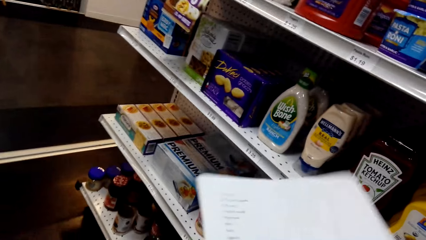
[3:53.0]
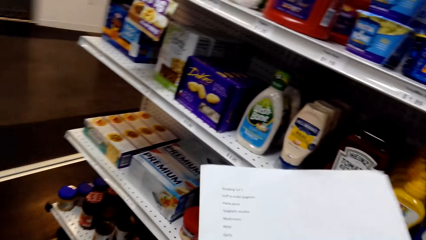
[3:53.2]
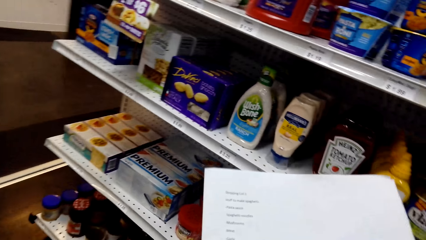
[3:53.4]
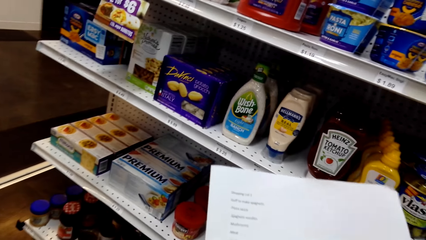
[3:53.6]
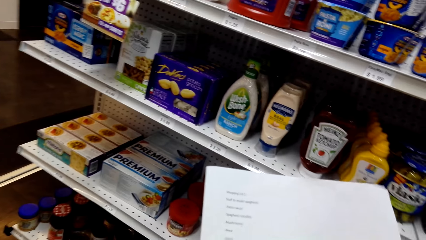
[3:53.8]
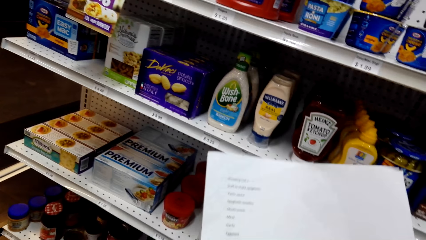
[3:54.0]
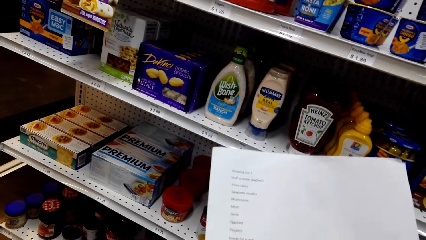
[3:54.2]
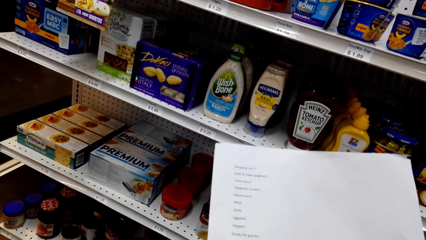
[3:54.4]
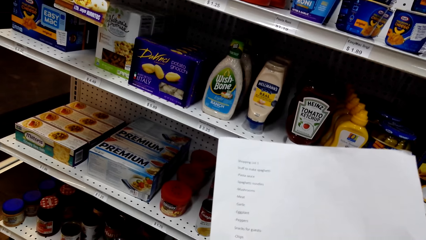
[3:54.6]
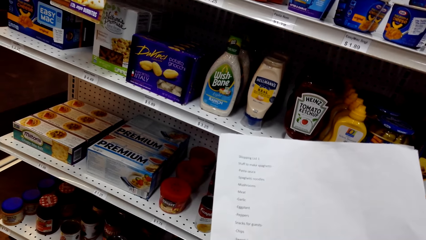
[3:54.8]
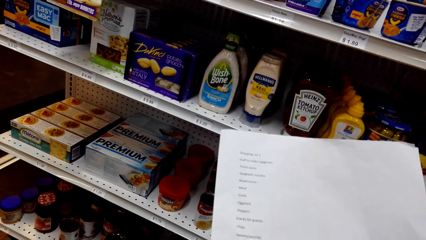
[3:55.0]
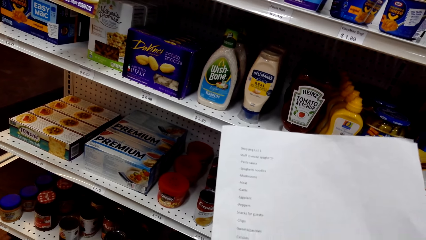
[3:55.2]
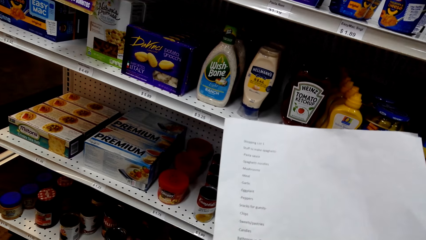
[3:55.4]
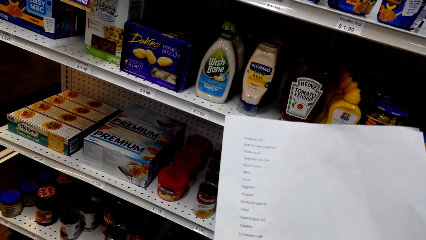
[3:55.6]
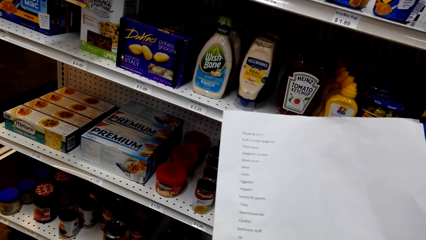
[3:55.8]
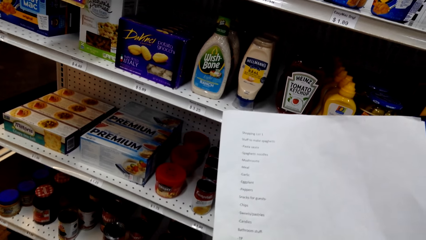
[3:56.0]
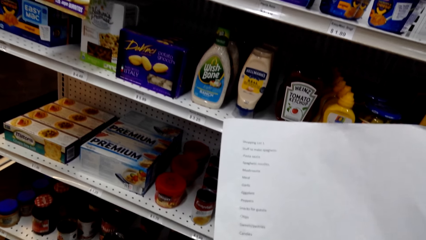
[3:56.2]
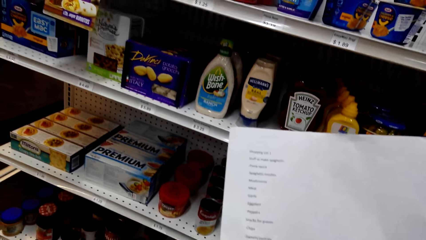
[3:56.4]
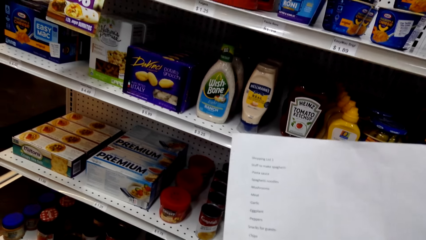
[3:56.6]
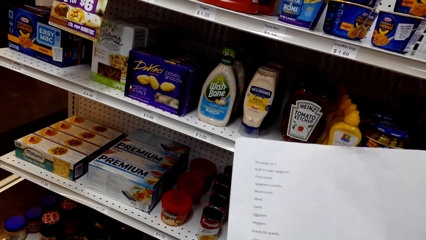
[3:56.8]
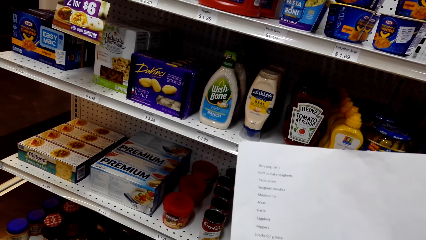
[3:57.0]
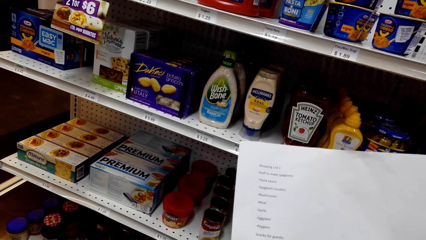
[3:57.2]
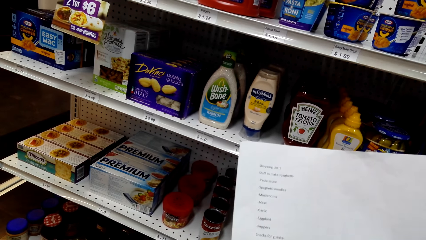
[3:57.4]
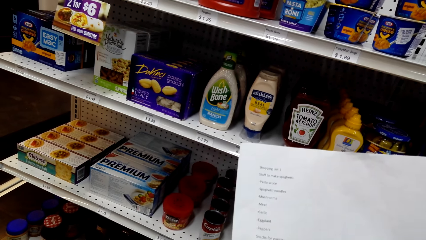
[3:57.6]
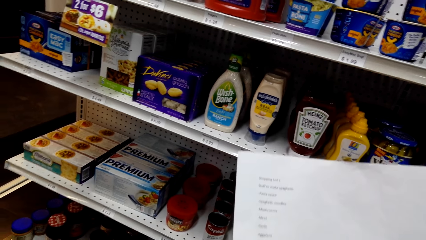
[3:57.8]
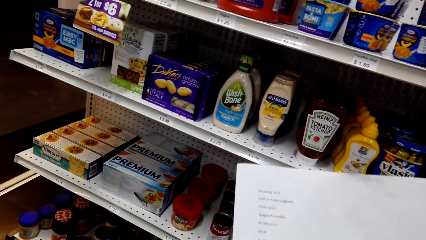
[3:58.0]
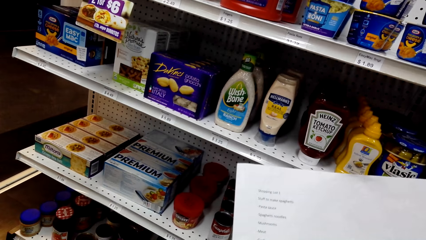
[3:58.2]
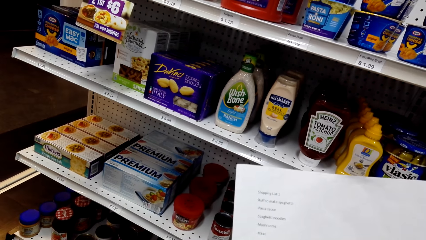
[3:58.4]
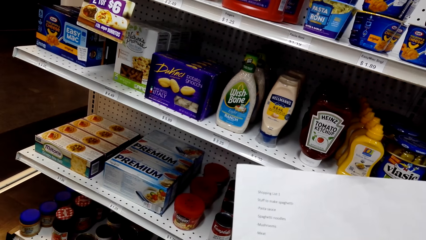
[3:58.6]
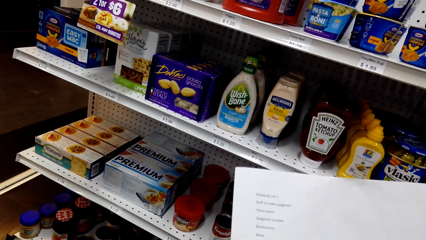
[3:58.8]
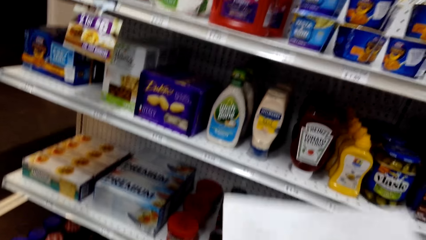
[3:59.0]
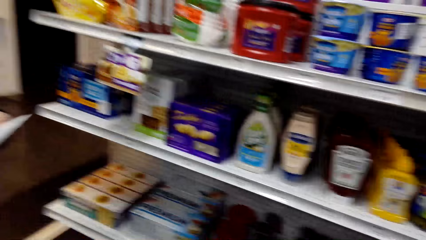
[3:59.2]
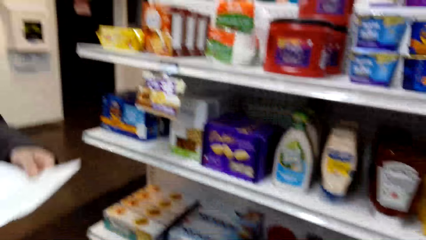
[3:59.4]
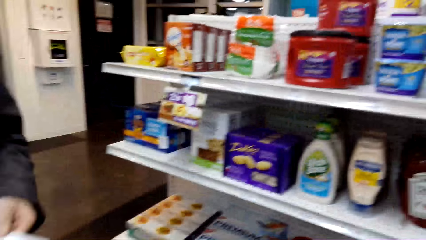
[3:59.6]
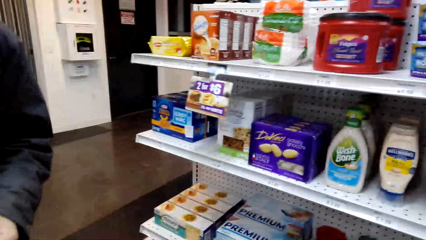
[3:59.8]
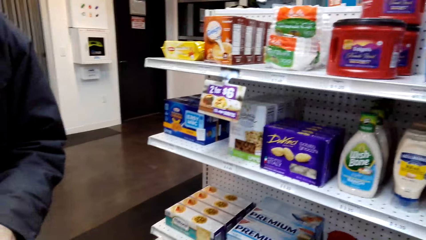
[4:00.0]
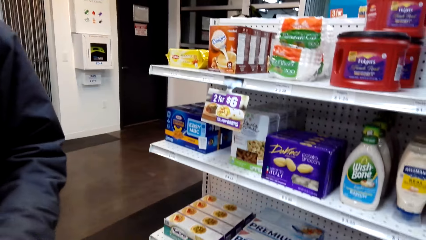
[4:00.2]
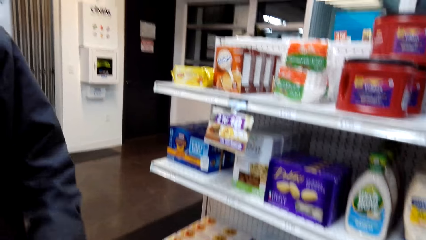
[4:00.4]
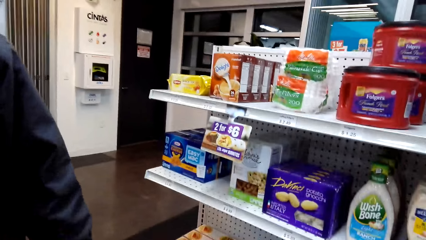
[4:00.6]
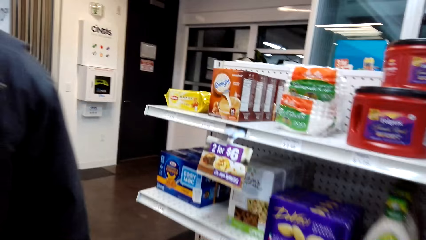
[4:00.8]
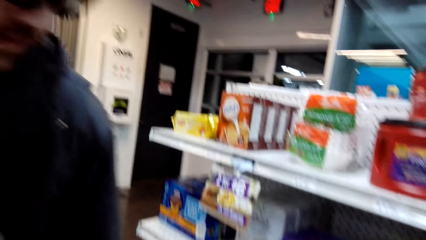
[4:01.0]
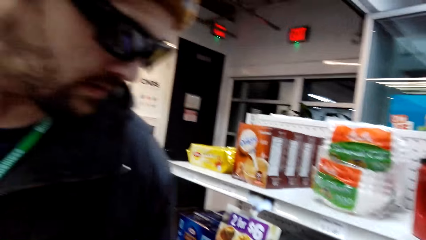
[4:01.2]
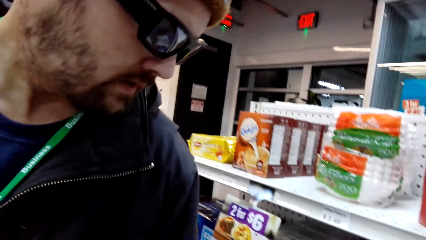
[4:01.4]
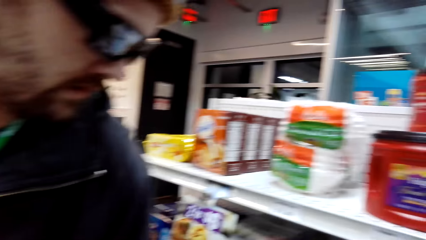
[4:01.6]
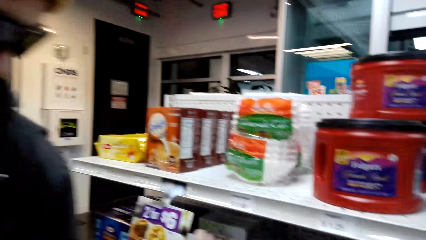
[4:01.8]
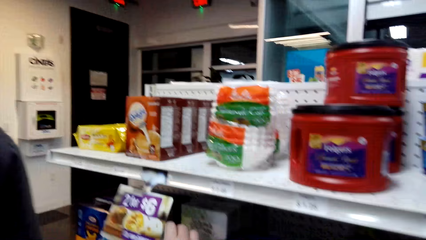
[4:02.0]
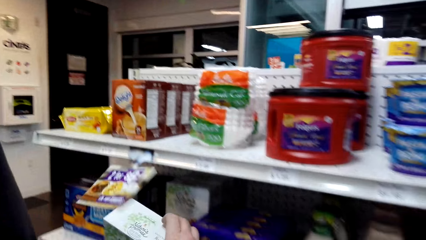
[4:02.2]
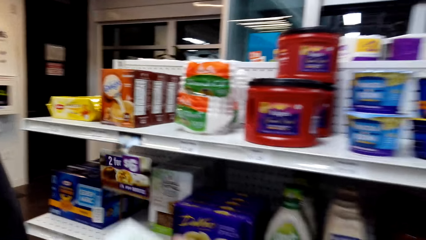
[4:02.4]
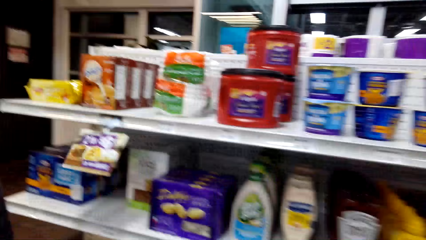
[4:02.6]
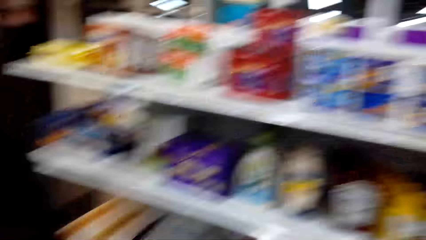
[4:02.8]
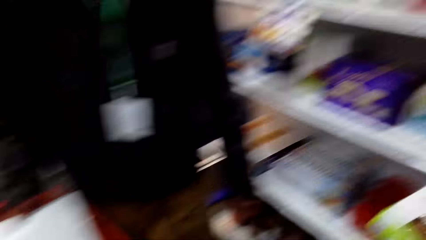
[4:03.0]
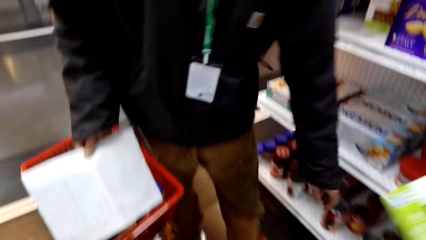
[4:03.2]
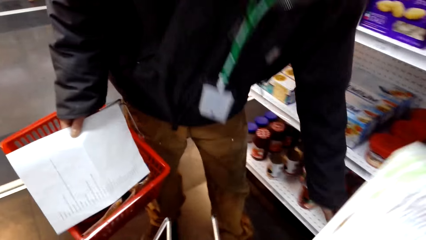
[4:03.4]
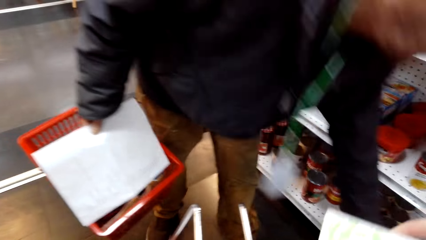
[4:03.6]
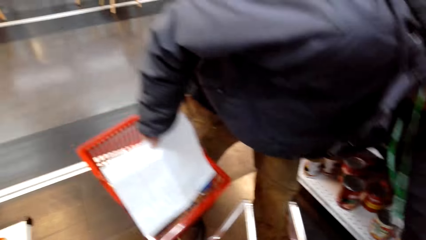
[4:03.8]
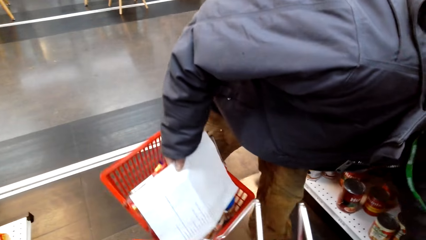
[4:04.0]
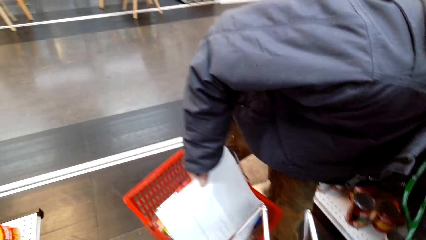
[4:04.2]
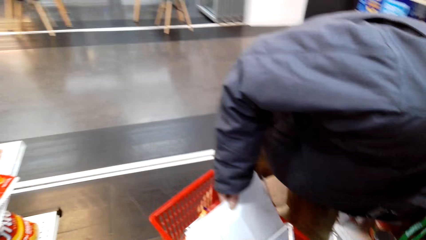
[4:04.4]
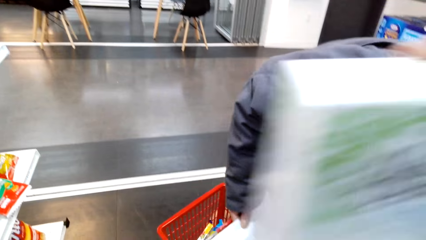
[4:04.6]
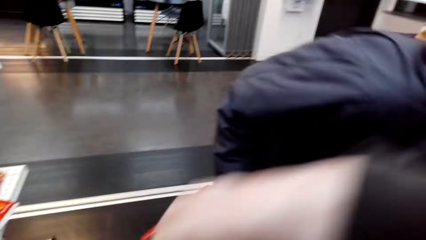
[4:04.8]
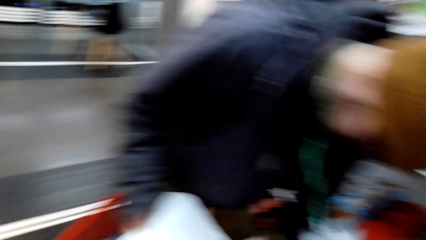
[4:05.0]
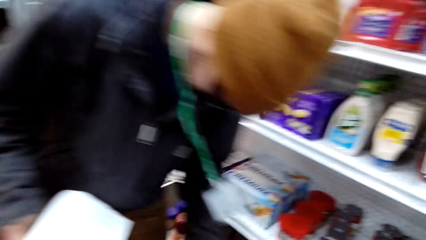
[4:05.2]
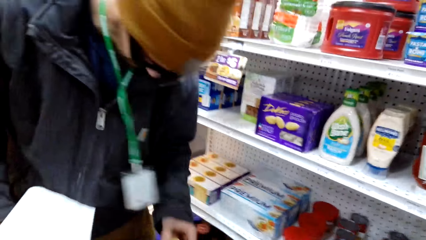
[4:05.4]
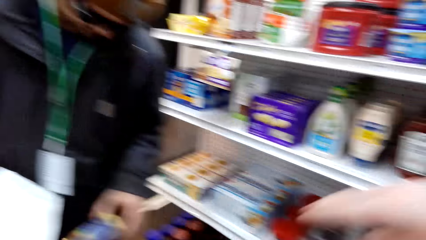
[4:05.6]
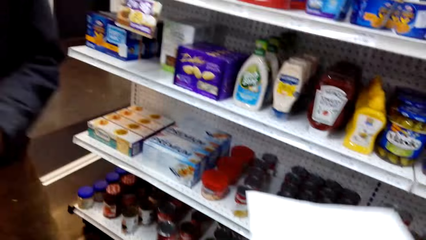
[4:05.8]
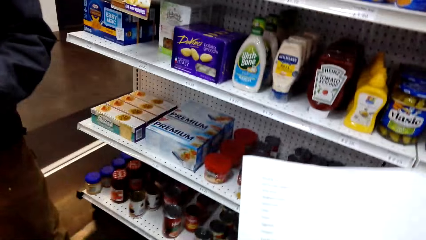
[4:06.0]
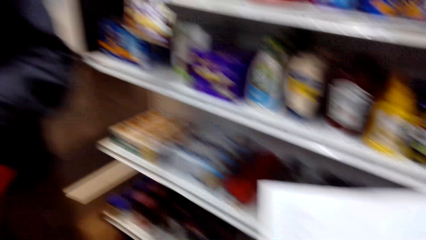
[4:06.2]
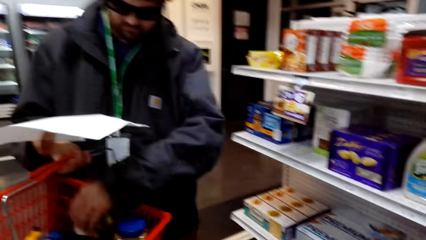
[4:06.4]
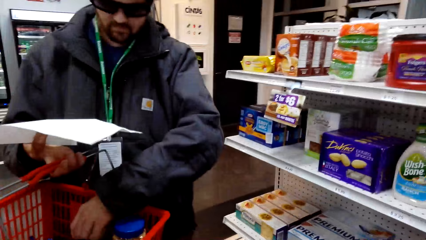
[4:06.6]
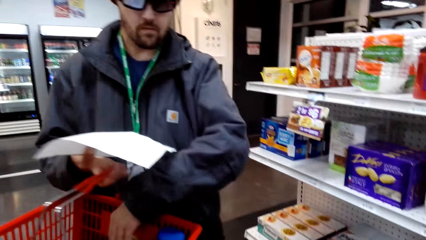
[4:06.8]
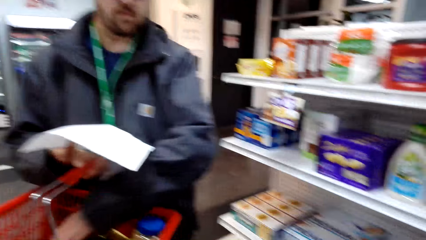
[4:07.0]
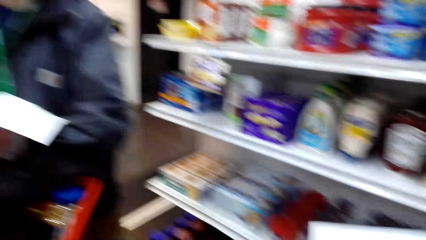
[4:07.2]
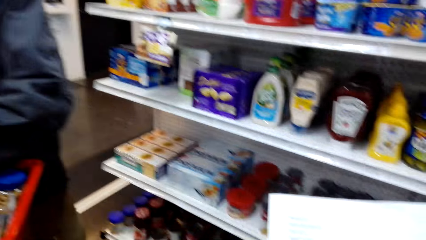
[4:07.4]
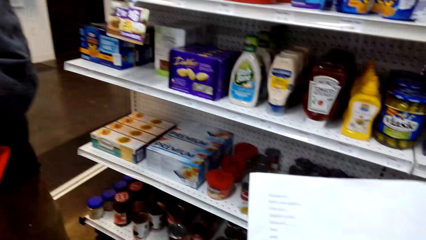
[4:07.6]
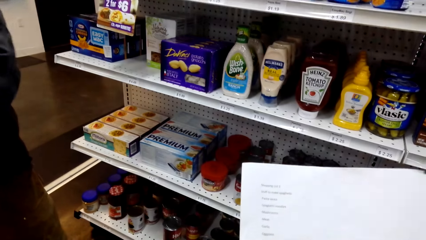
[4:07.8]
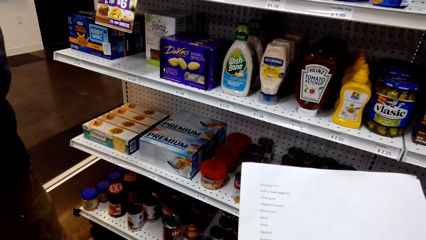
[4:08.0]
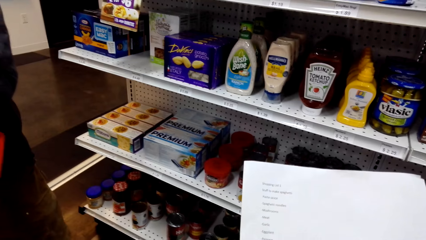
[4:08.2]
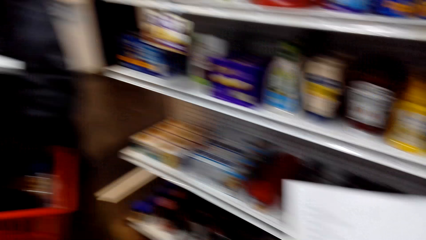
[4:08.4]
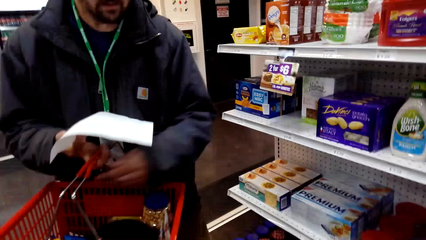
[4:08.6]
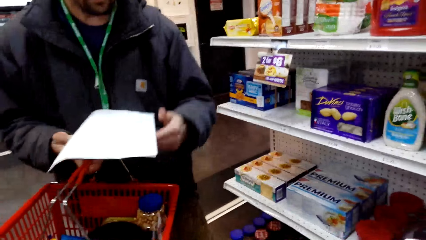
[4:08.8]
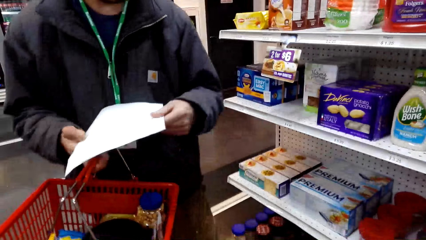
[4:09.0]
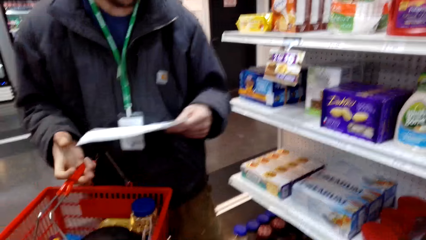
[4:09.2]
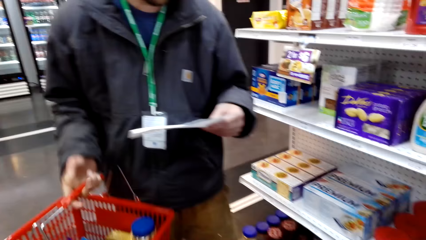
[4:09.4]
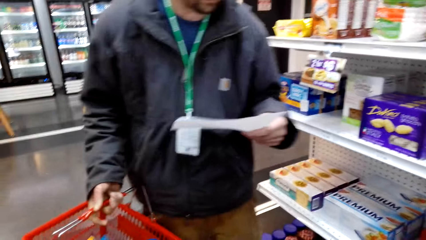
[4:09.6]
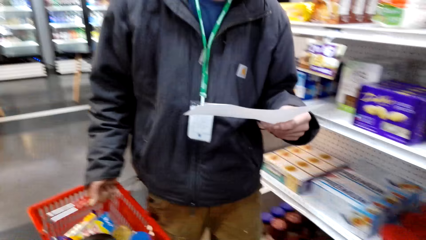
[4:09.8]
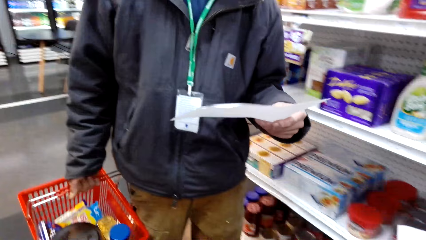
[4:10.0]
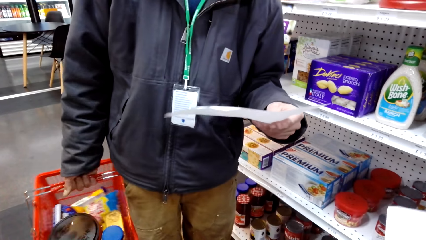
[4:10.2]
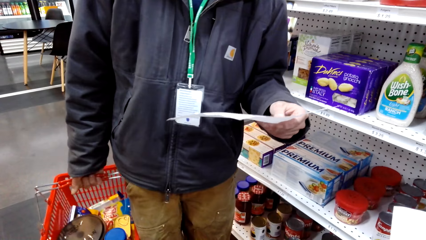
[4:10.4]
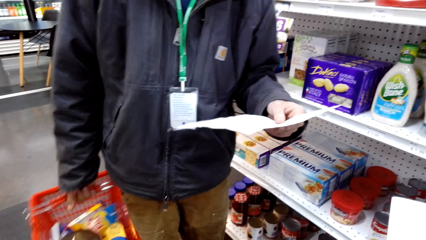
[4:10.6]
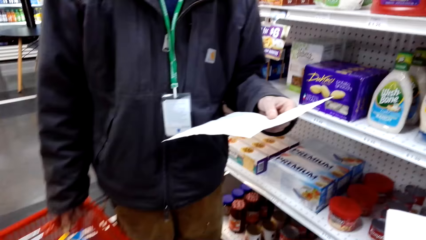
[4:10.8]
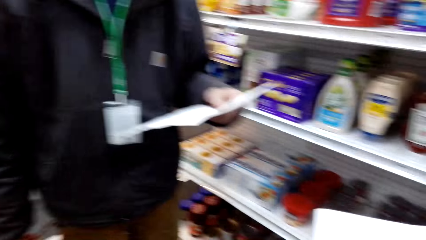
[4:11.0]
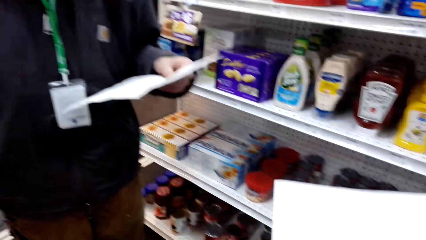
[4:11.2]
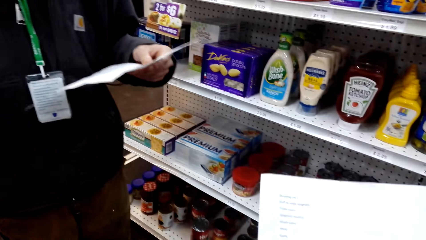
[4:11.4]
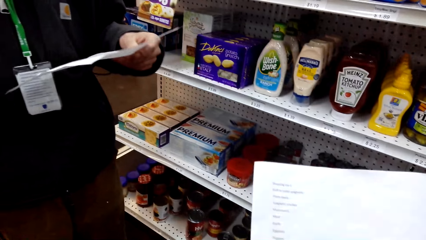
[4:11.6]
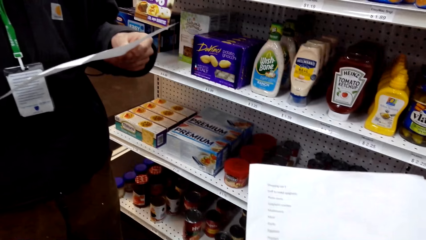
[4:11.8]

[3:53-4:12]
The camera wearer reads the shopping list. They look around. They take an item. A person collects an item. The camera wearer puts something in the trolley. The person puts the item in the basket. The camera wearer talks to the person. The person looks at a piece of paper.
